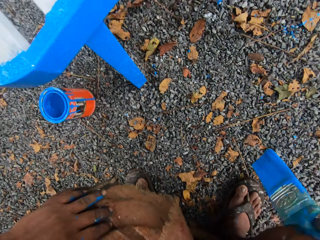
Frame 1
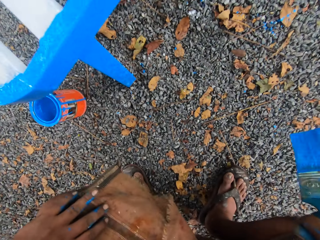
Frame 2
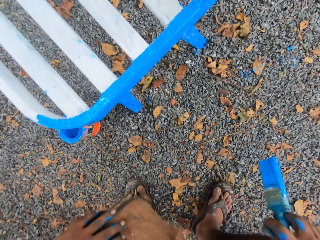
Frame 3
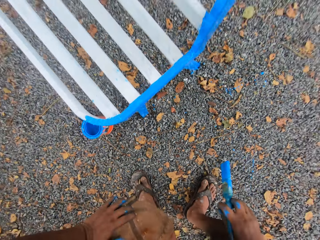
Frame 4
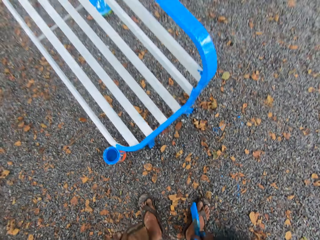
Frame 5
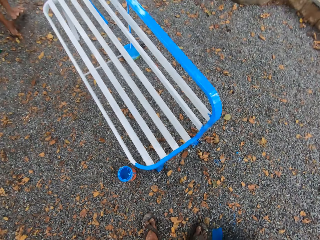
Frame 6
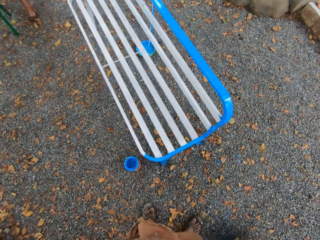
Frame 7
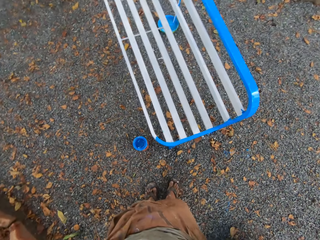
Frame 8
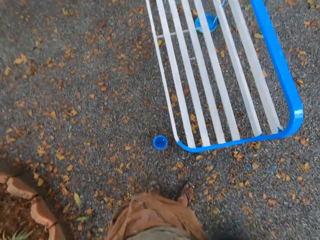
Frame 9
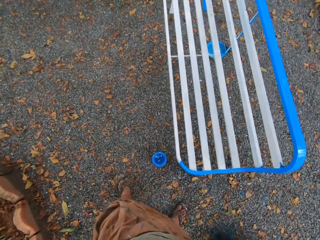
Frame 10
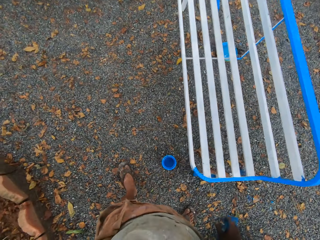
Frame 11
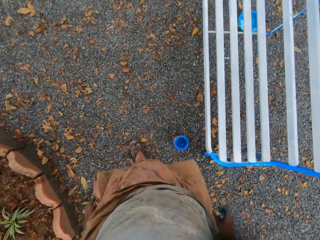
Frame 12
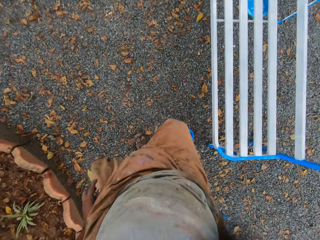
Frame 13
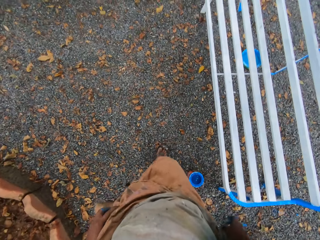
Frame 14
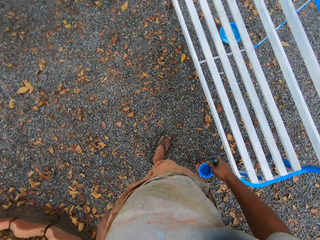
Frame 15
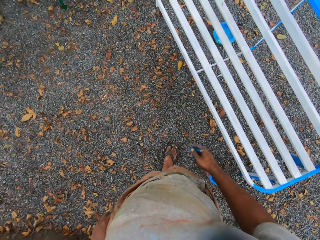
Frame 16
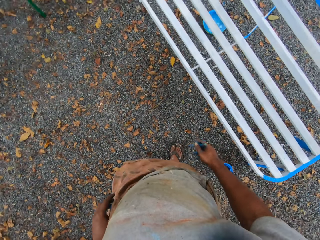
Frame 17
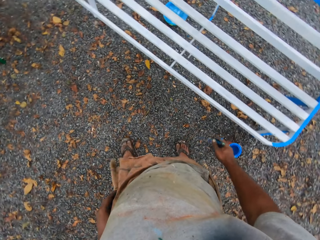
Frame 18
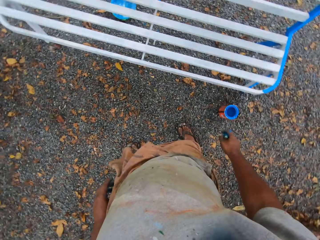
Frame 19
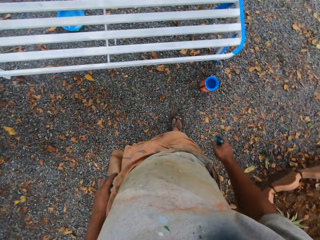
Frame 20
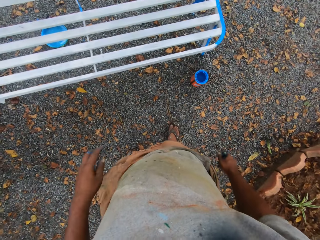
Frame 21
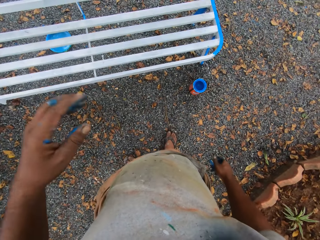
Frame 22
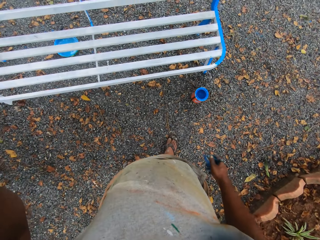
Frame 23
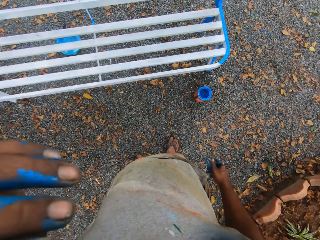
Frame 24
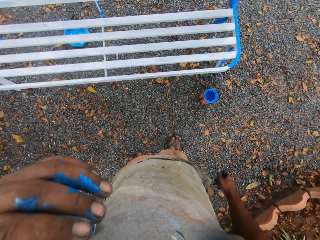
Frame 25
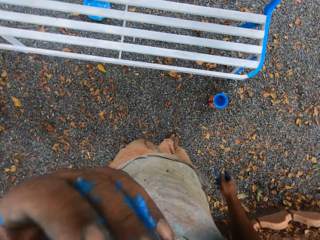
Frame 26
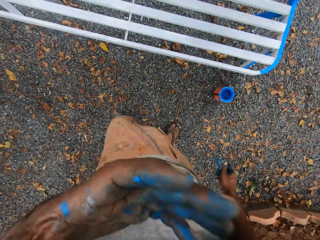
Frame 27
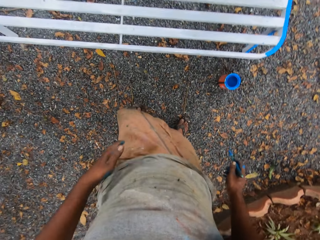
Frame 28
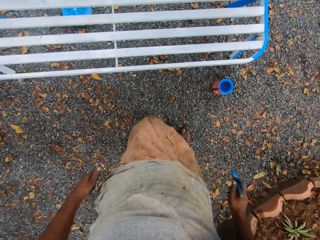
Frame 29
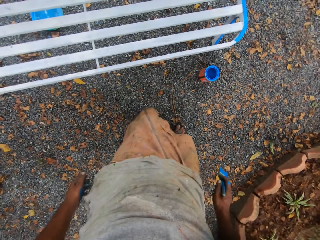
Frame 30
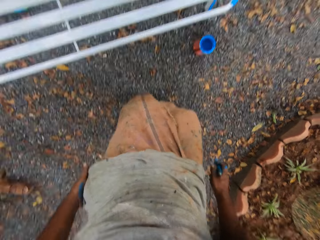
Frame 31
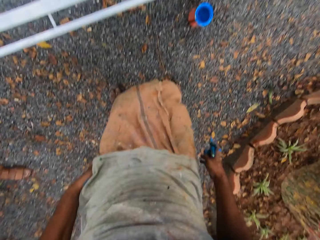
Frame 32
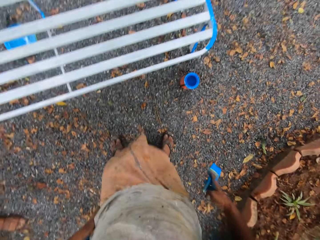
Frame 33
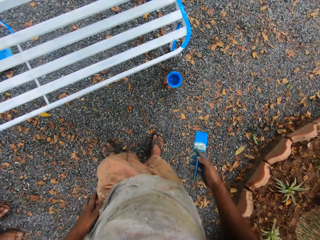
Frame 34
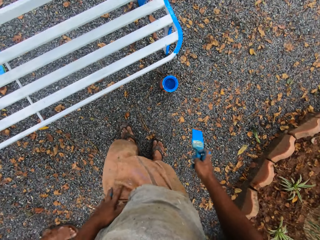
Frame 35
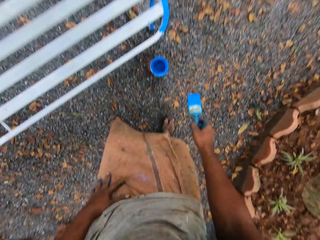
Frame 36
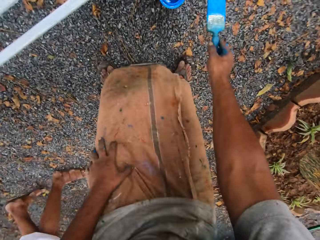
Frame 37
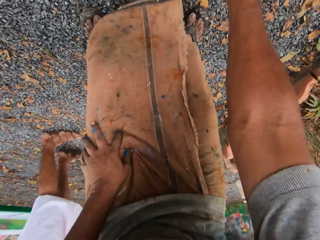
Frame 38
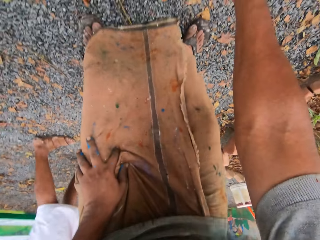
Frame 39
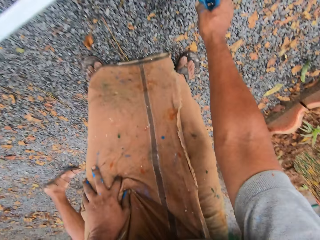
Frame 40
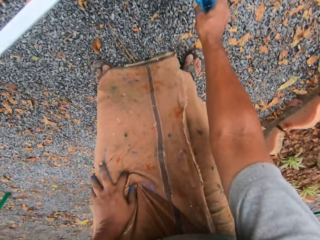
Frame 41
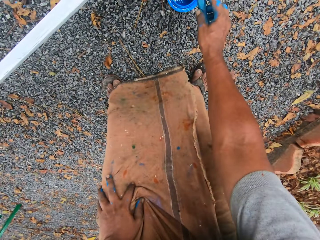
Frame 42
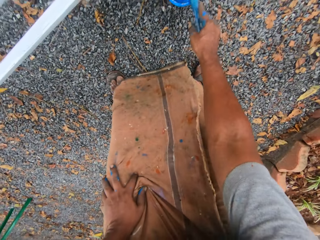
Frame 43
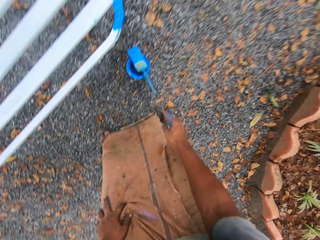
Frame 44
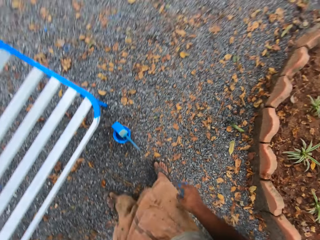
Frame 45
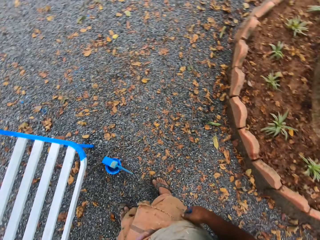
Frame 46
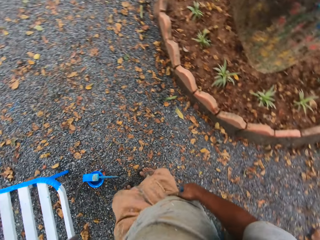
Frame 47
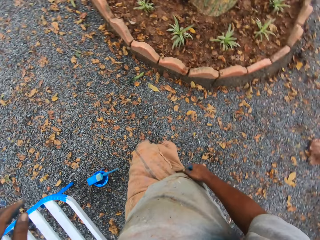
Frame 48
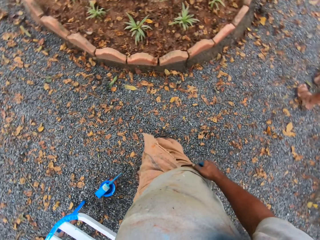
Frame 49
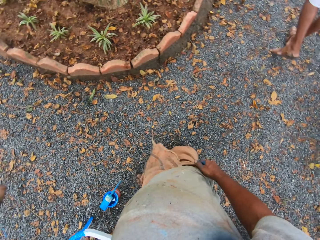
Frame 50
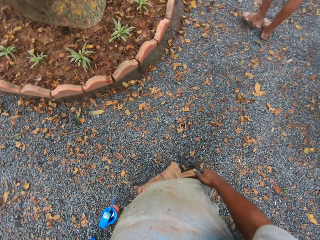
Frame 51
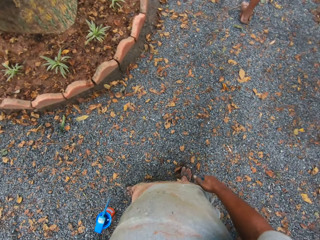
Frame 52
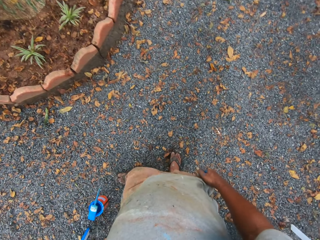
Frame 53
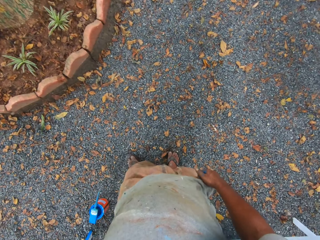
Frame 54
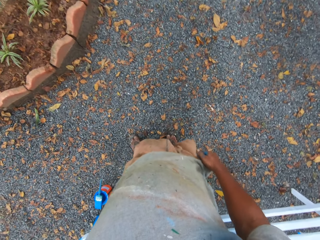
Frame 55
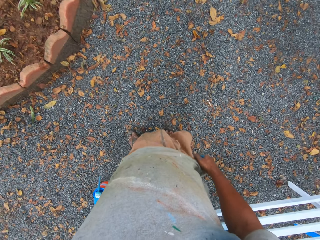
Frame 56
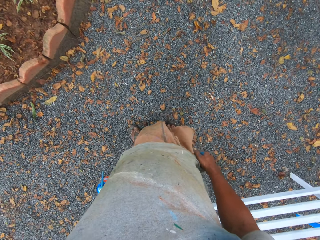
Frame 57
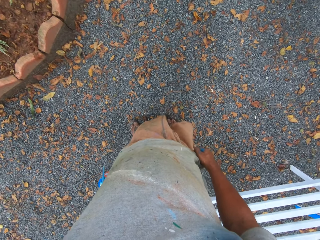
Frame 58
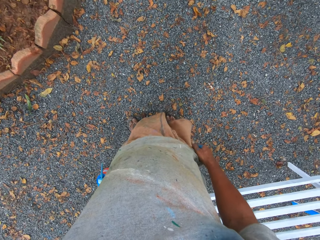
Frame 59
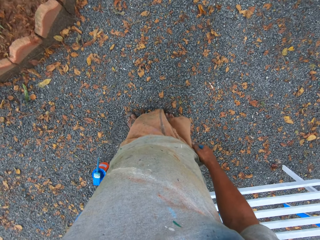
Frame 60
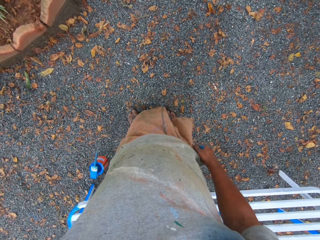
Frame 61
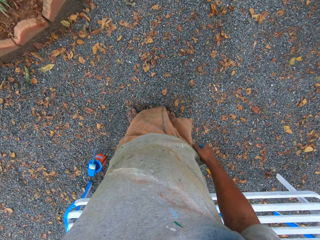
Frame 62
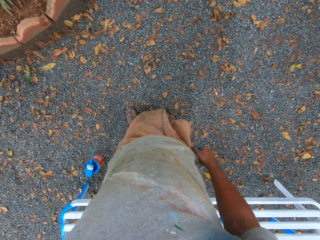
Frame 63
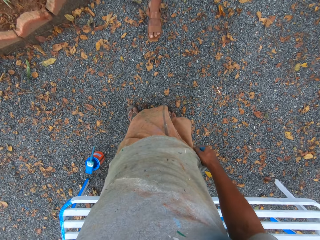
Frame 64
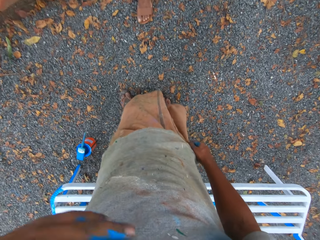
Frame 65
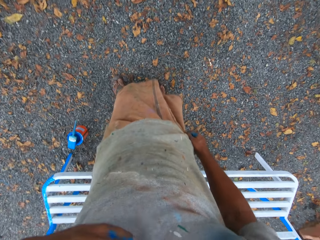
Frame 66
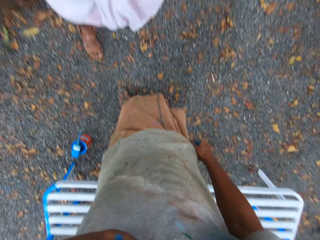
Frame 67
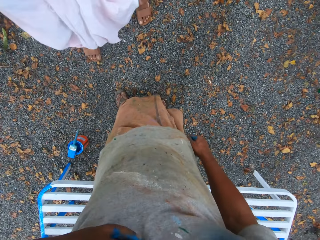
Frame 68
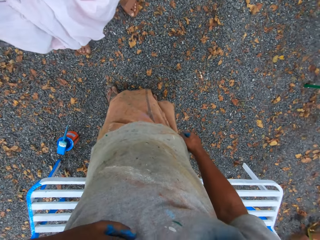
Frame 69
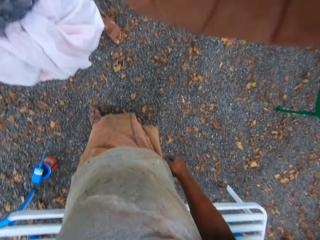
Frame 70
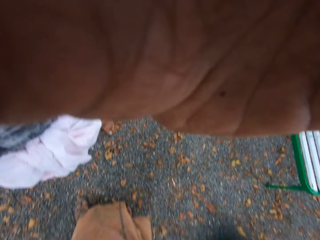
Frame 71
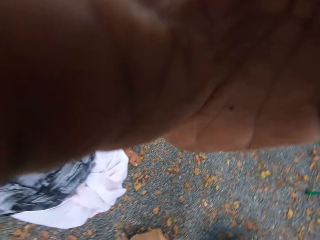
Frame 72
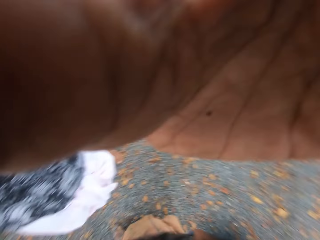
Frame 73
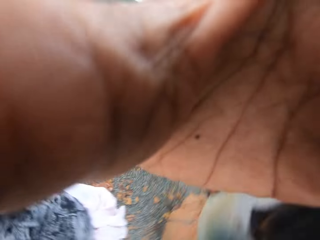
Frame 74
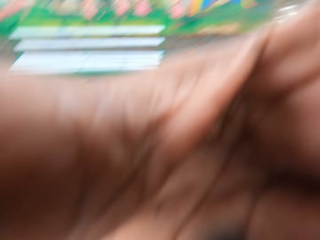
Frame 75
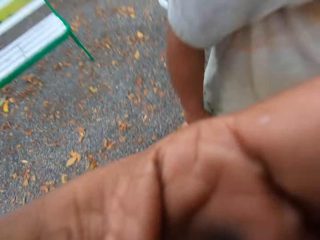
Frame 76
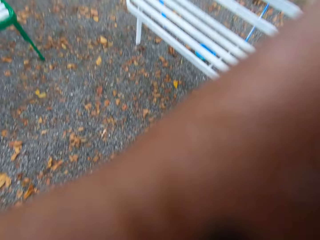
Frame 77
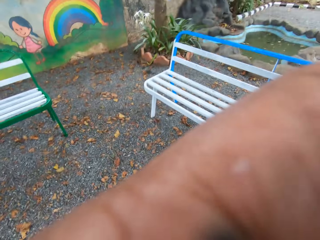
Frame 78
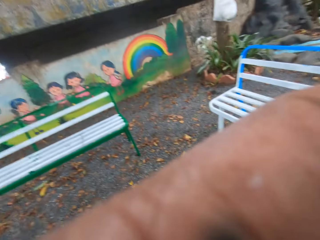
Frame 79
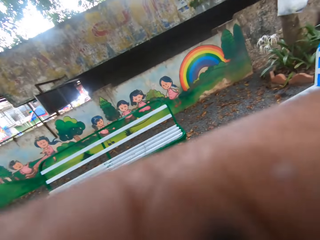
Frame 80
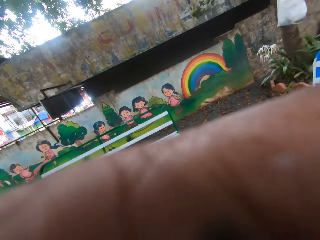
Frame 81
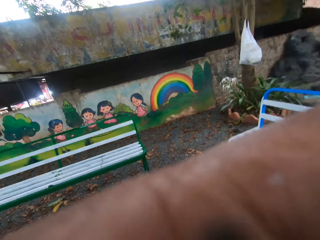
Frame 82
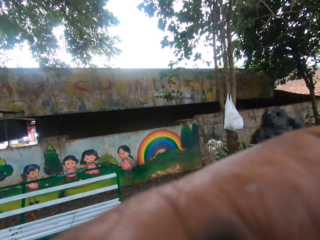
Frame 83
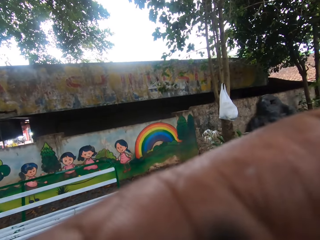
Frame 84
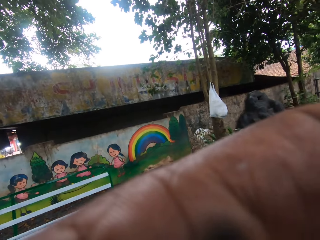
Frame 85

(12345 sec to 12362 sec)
The camera wearer stands up. A person walks away. The camera wearer walks around the metal bench. He moves his left hand. The person walks towards the camera wearer. The person walks behind the camera wearer. The camera wearer drops the paintbrush in his right hand on the container of paint on the floor. He turns around. The person walks away from the camera wearer. The person walks towards the camera wearer. The camera wearer moves his hand. The person takes the camera from the camera wearer. The person touches the camera wearer's camera.
